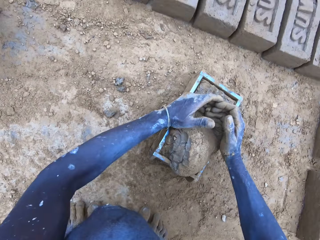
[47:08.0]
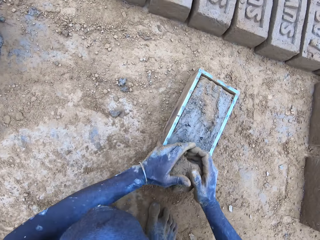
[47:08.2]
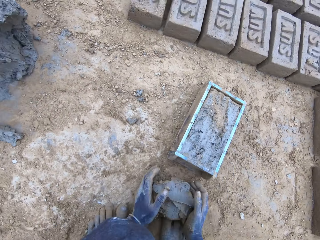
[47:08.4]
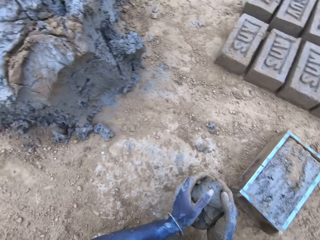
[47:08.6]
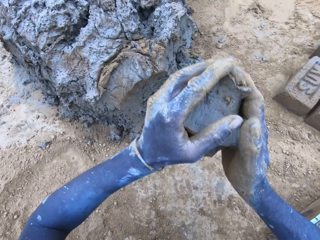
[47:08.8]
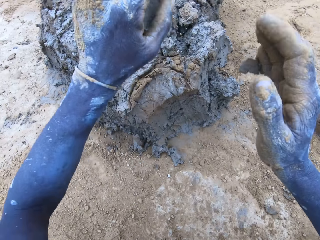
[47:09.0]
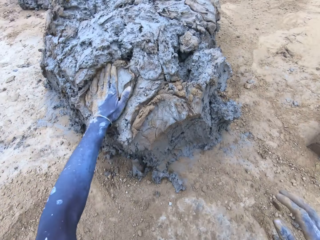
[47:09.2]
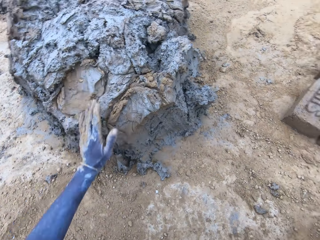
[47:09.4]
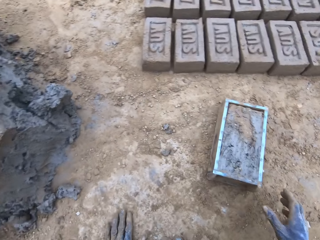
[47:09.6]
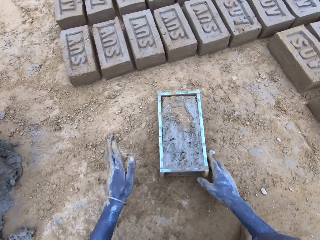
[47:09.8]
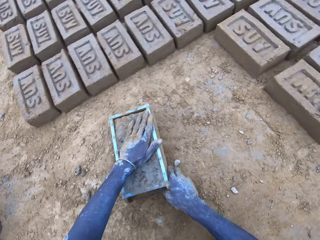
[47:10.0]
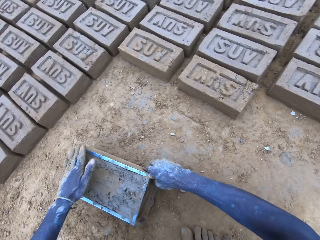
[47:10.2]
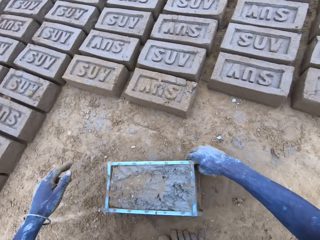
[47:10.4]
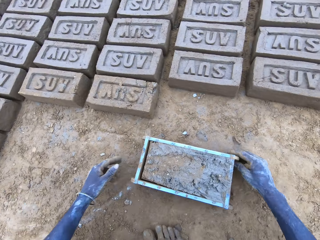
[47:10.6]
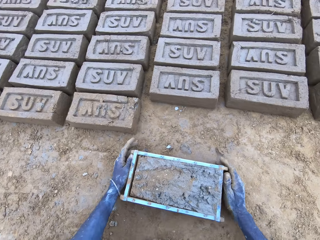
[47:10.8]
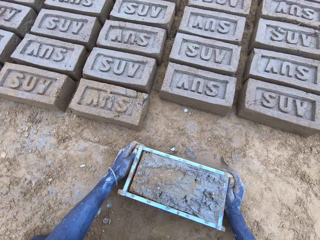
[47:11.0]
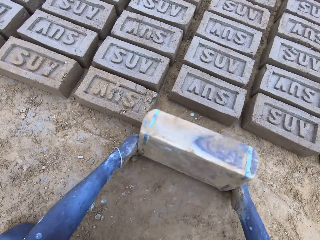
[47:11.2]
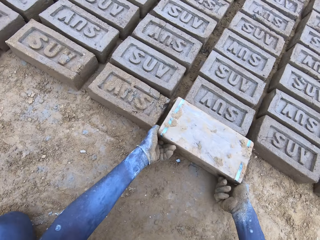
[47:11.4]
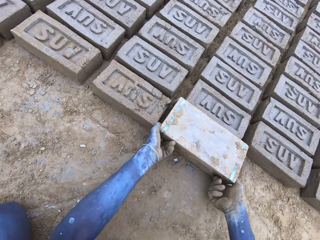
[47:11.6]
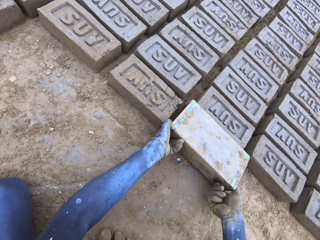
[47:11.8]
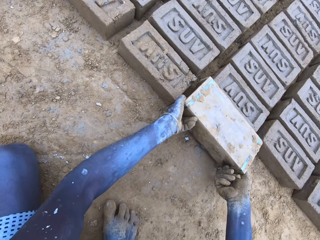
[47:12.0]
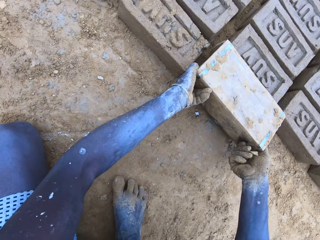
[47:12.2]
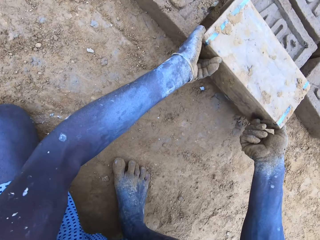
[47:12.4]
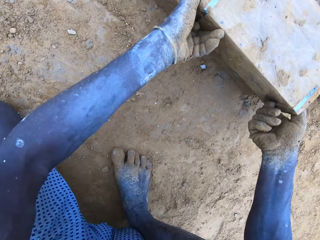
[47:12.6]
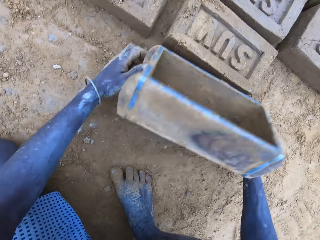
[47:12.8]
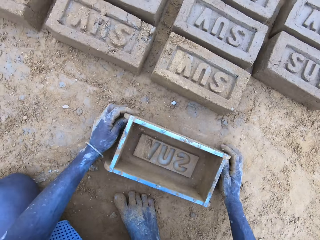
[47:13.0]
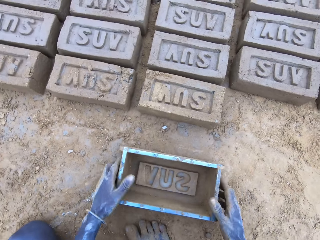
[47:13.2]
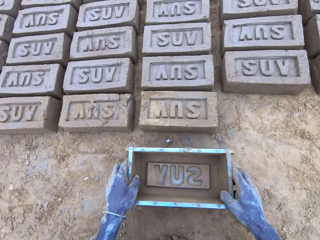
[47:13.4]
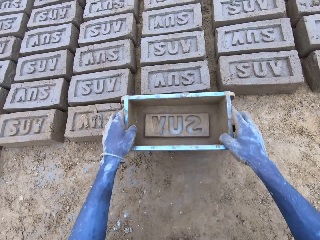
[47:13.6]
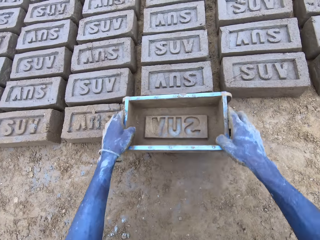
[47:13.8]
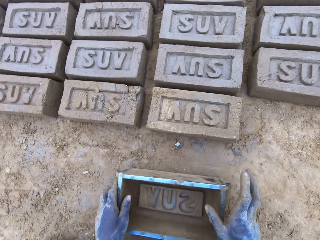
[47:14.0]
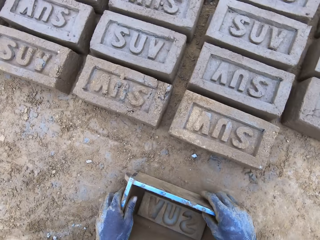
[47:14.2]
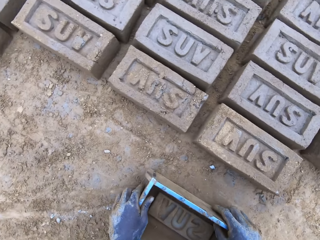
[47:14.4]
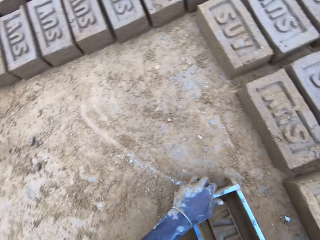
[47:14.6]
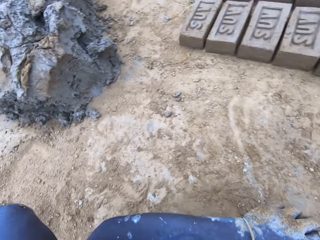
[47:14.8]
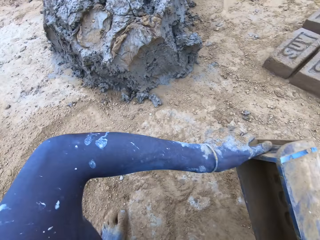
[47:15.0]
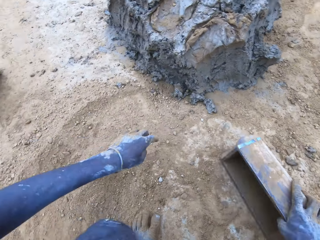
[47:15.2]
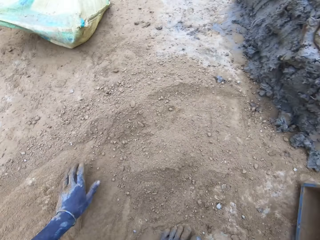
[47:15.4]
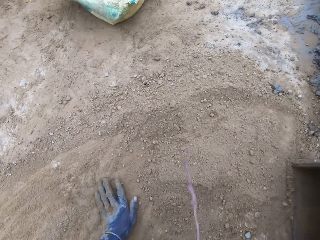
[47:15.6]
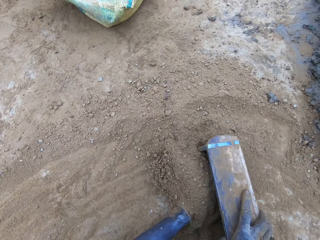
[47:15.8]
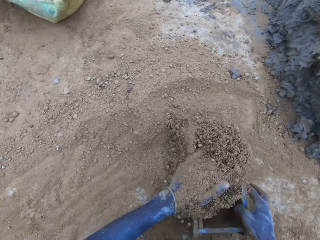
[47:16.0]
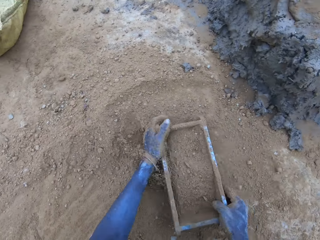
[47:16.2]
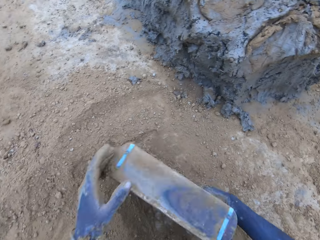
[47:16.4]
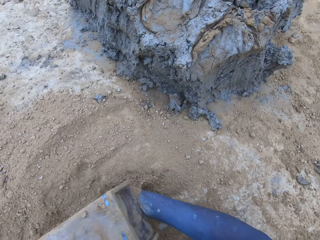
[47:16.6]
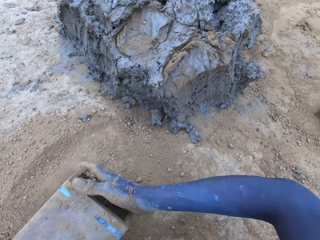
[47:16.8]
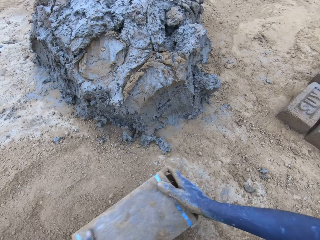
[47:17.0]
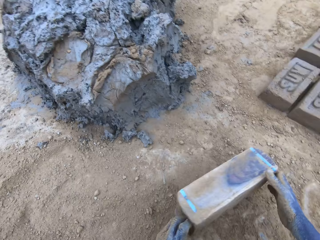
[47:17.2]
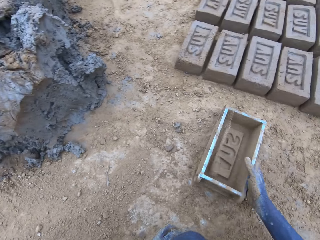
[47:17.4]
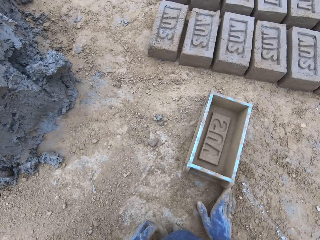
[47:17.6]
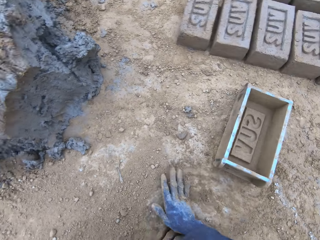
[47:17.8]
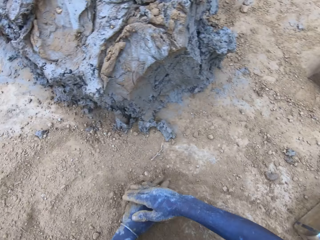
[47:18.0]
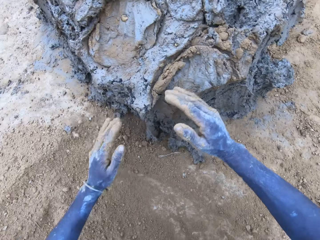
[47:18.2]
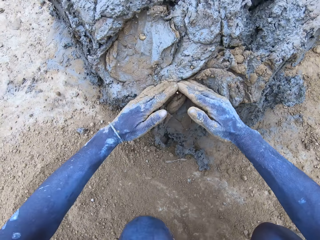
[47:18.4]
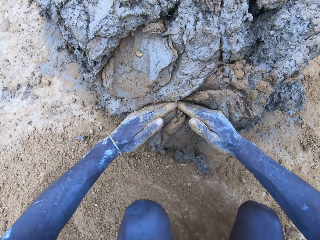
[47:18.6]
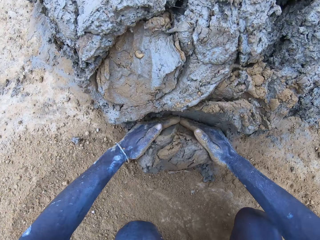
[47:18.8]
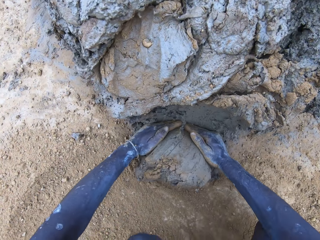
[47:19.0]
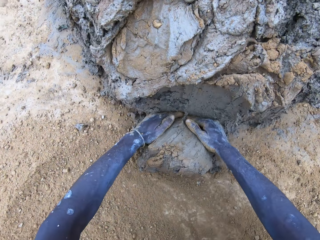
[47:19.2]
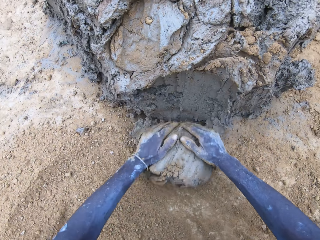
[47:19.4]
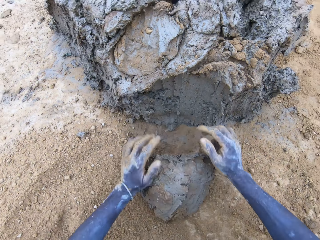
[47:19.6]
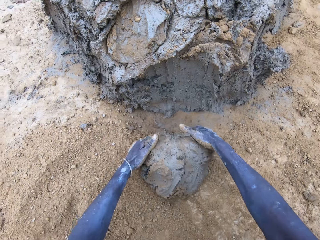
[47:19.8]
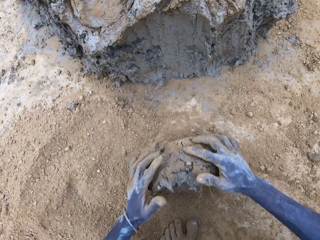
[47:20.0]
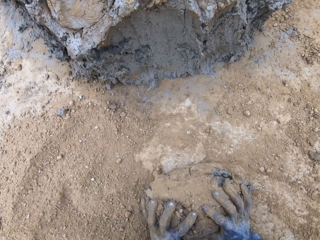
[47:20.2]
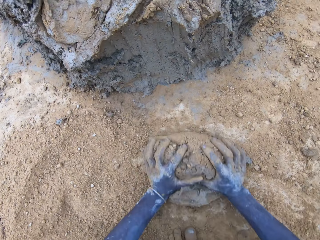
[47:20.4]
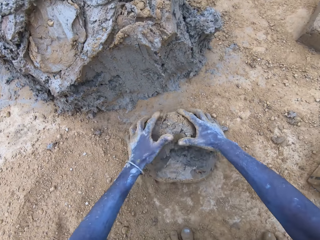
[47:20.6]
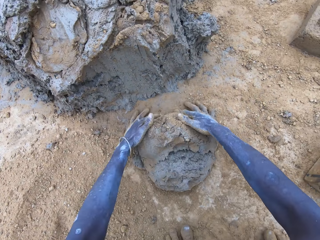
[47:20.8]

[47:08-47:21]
The camera wearer scoops the excess mud or clay on the brick mould. They throw the mud on the pile of mud. They lift the brick mould. They pour the mud in the brick mould on the ground. They remove the brick mould. They press the clay using the brick mould. They put soil in the brick mould. They pour the soil from the brick mould on the ground. They scoop the clay using hands.

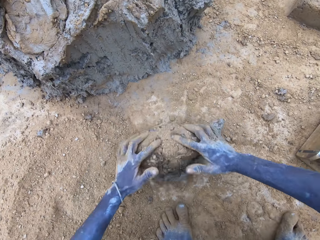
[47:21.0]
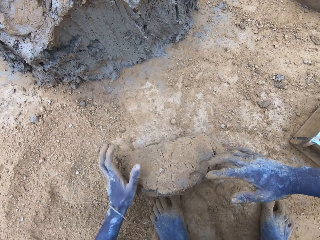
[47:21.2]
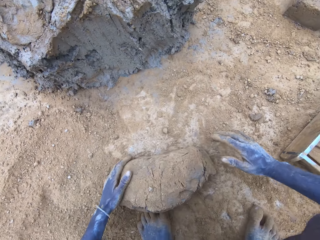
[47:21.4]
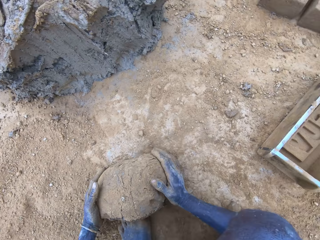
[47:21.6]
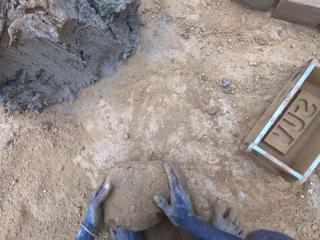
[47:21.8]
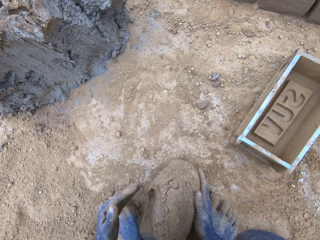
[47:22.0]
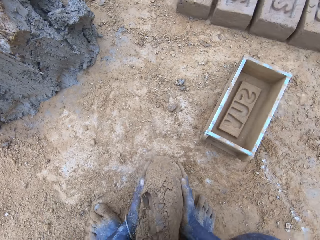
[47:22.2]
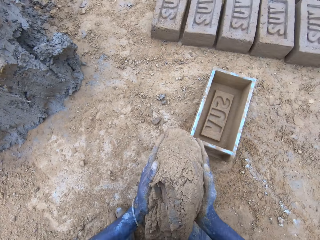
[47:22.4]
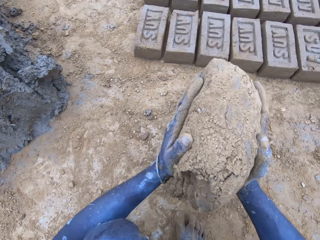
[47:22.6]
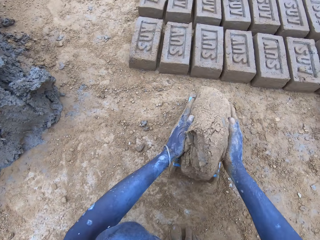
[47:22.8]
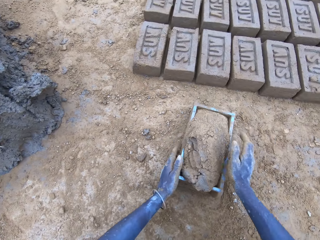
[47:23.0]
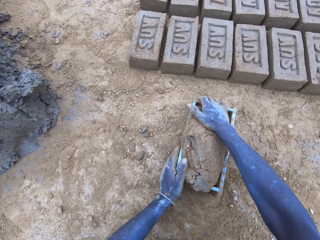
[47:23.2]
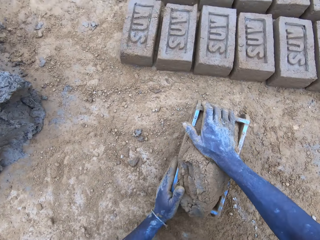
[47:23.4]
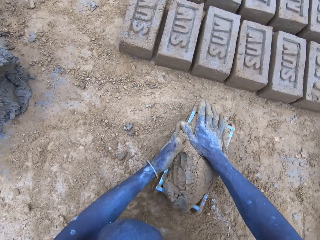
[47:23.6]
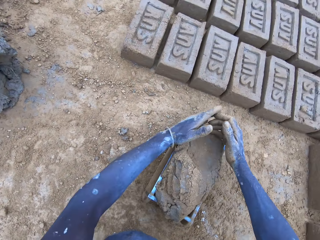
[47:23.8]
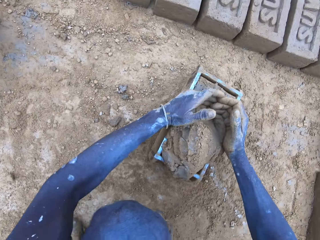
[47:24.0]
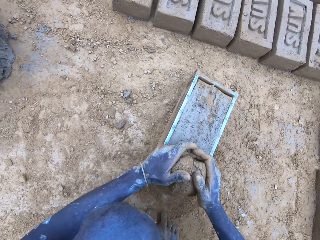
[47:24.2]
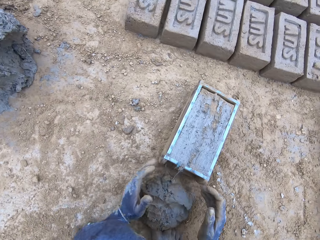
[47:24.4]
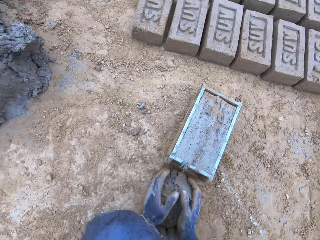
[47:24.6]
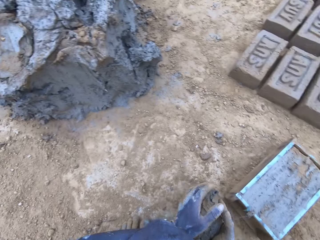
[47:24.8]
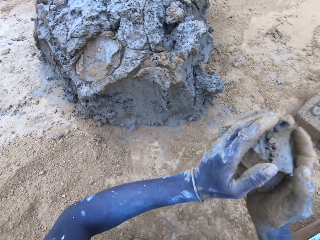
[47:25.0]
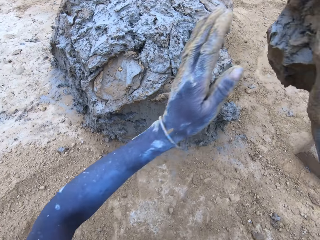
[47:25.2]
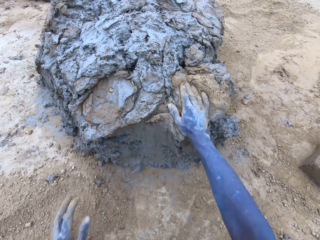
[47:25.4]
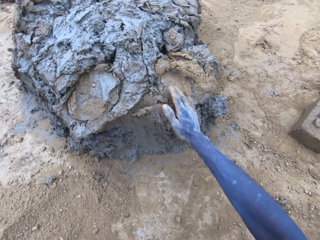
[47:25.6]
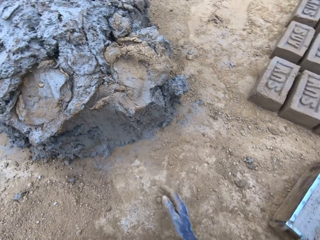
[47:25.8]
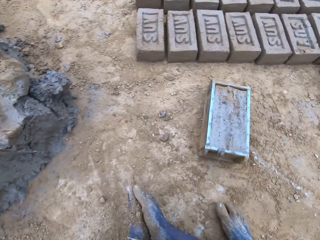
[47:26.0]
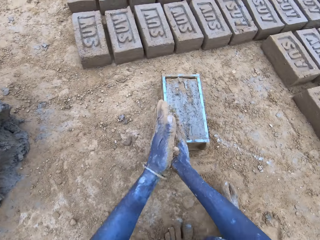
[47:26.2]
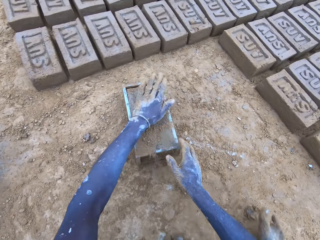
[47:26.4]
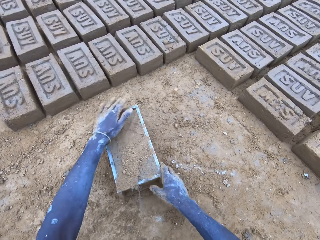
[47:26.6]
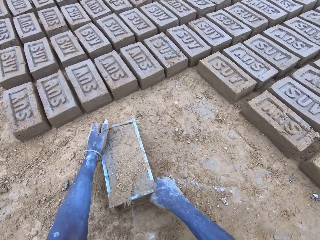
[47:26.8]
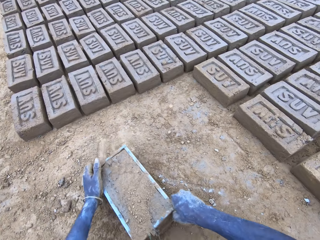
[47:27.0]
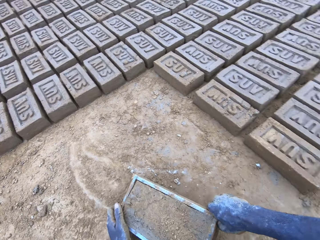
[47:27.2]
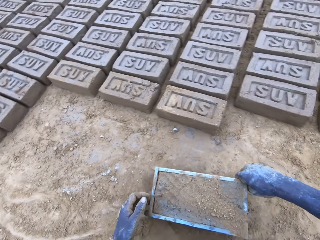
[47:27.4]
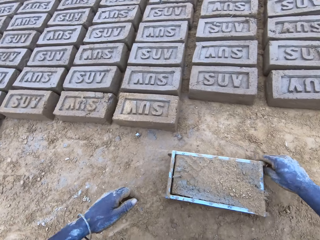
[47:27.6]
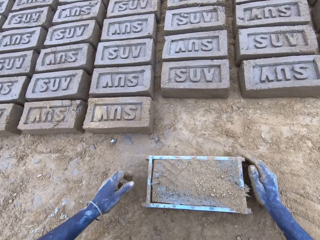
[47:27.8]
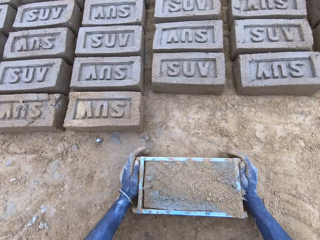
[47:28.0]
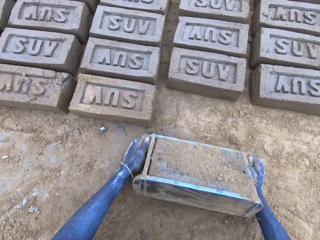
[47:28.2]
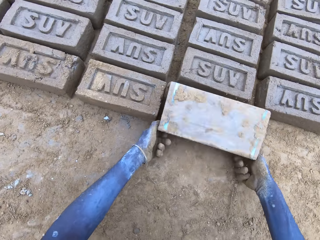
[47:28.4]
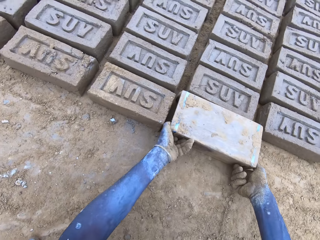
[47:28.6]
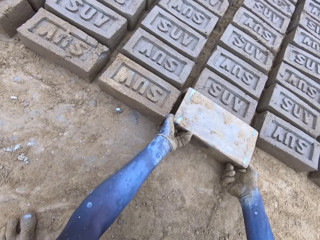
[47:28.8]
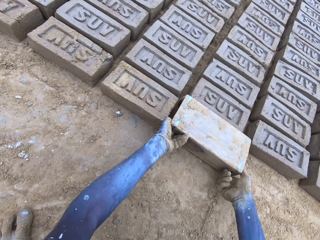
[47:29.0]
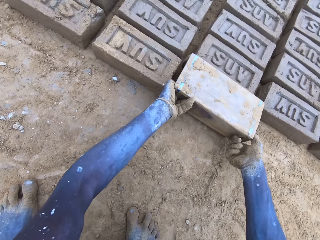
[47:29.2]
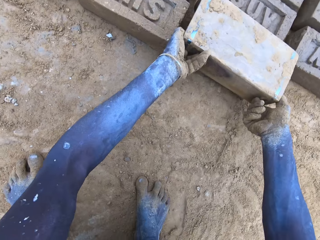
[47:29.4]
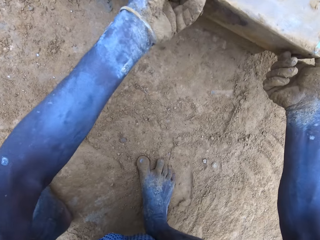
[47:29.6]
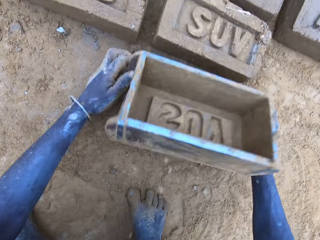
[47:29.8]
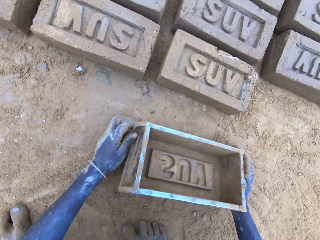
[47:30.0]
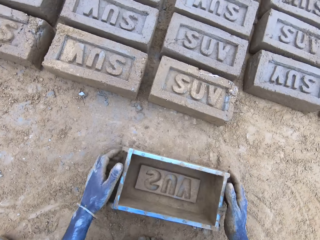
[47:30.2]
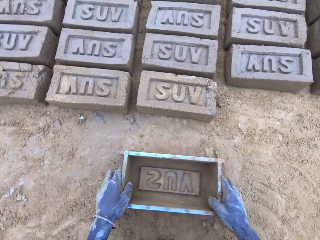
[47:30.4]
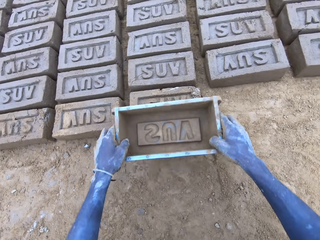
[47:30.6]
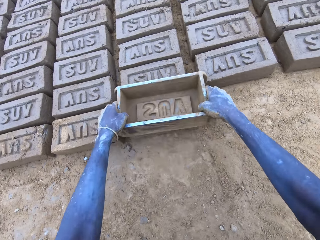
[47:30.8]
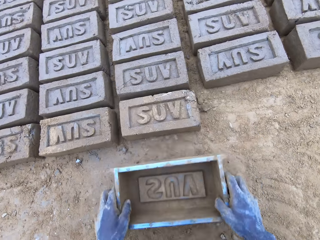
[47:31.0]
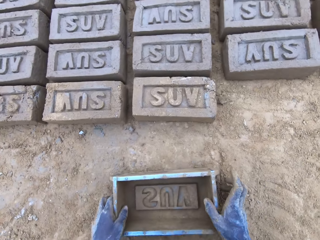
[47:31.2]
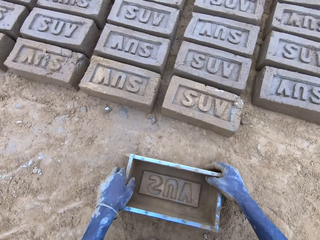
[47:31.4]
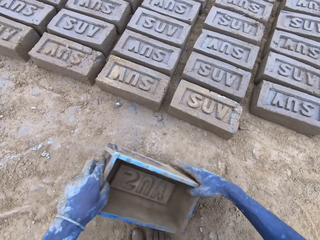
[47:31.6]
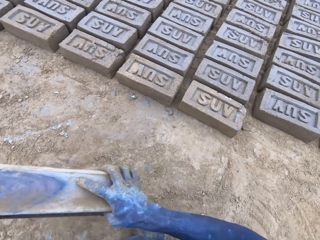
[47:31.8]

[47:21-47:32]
The camera wearer rolls clay on the ground. They put the mud in the brick mould. They scoop the excess mud on the brick mould. They throw the mud on the pile of mud. They pour the mud in the brick mould on the ground. They remove the brick mould. They press the clay using the brick mould.
